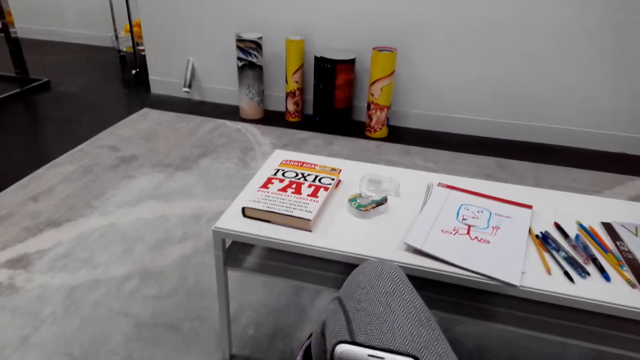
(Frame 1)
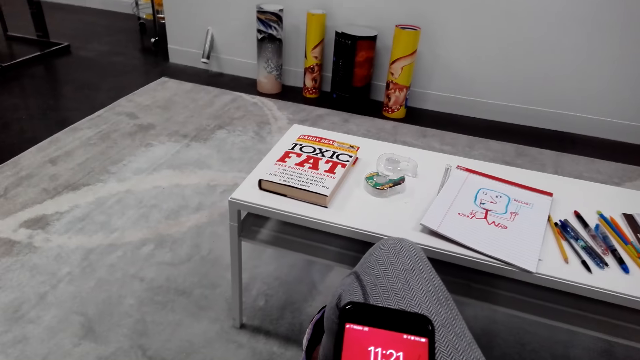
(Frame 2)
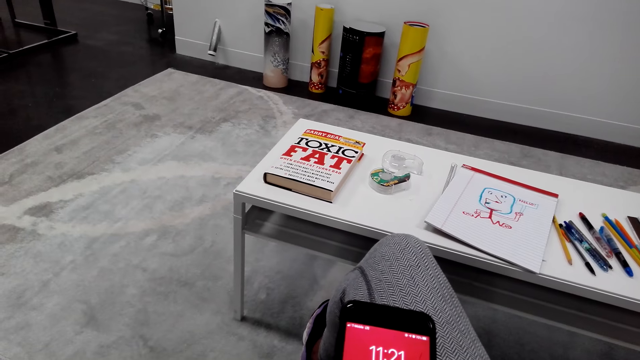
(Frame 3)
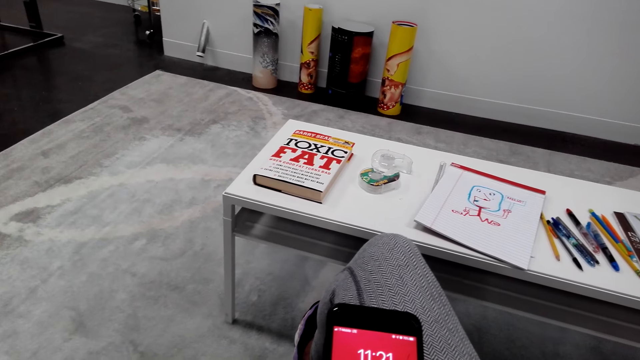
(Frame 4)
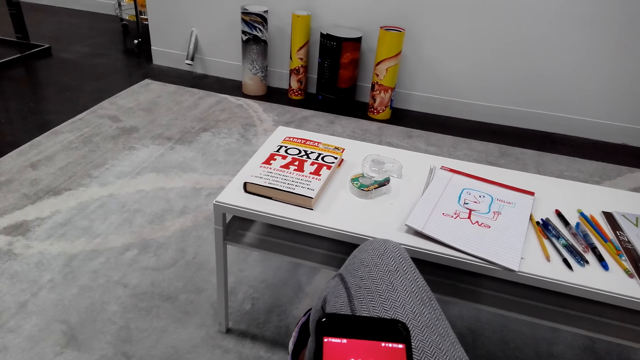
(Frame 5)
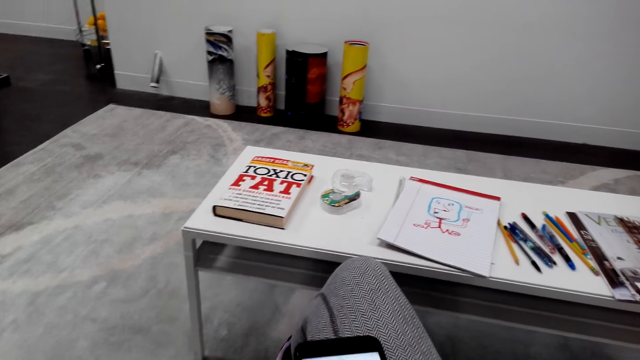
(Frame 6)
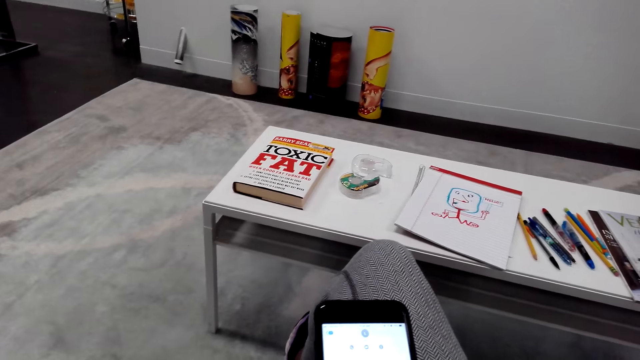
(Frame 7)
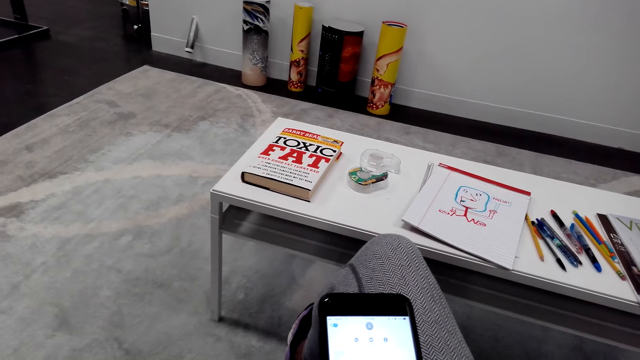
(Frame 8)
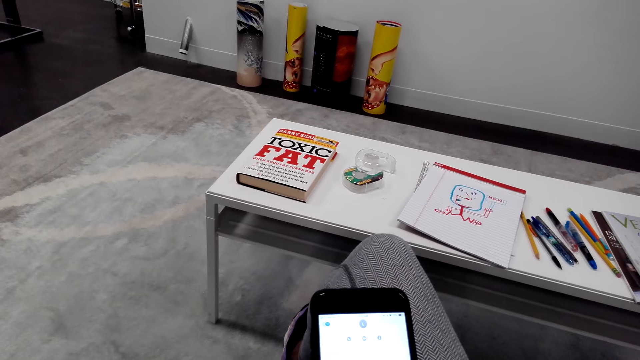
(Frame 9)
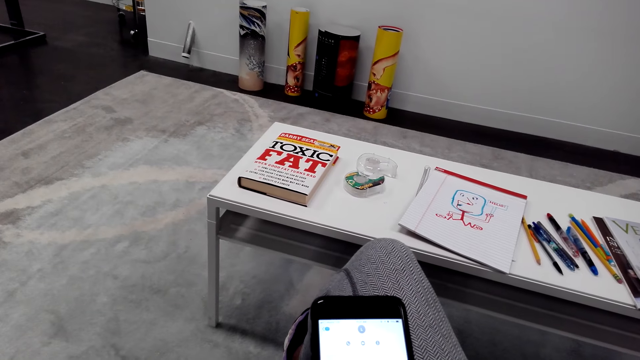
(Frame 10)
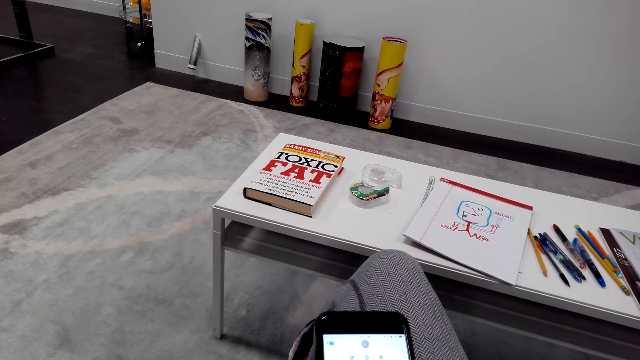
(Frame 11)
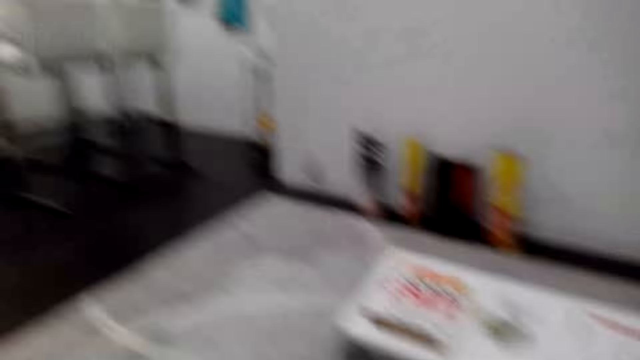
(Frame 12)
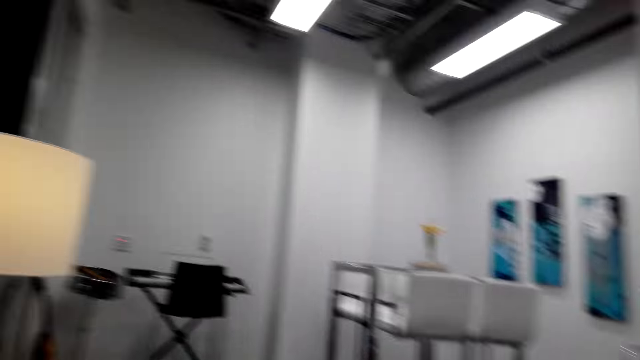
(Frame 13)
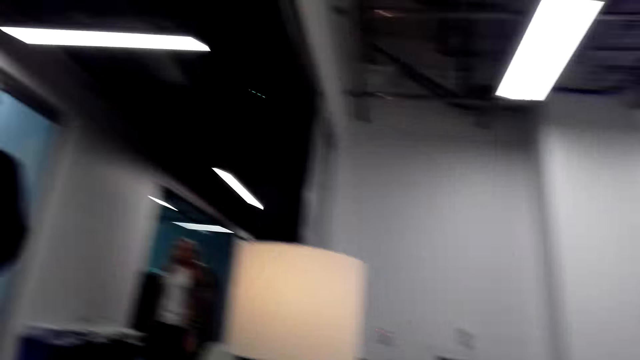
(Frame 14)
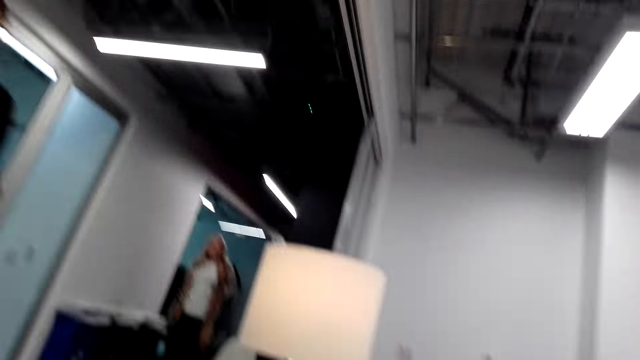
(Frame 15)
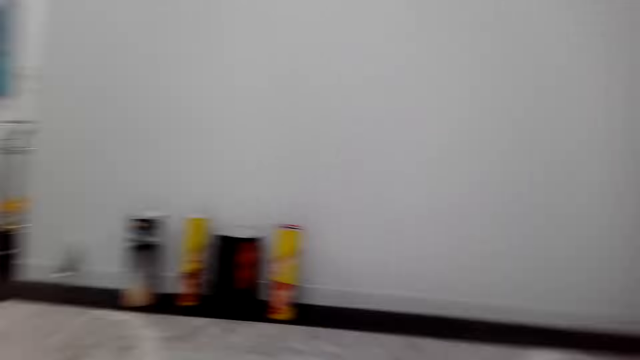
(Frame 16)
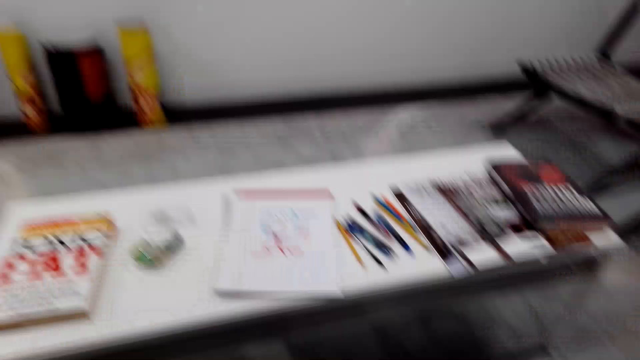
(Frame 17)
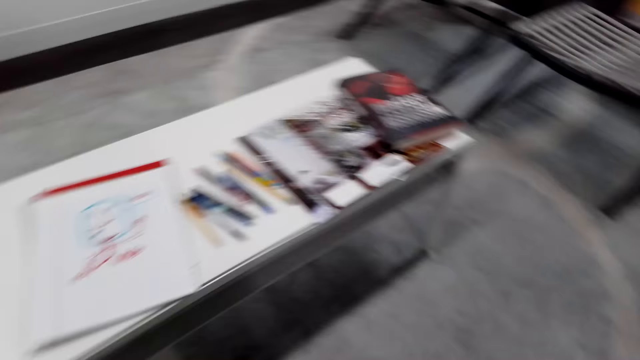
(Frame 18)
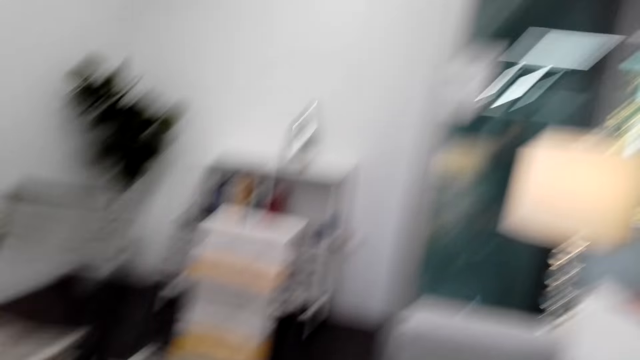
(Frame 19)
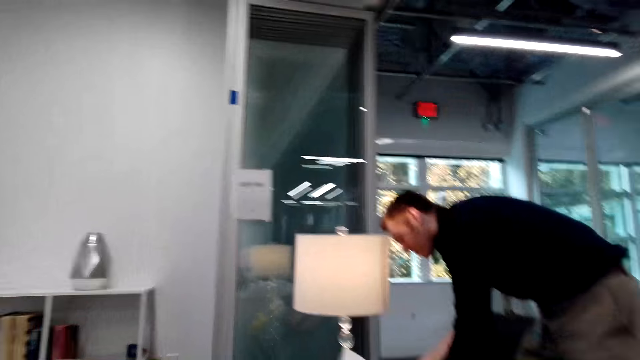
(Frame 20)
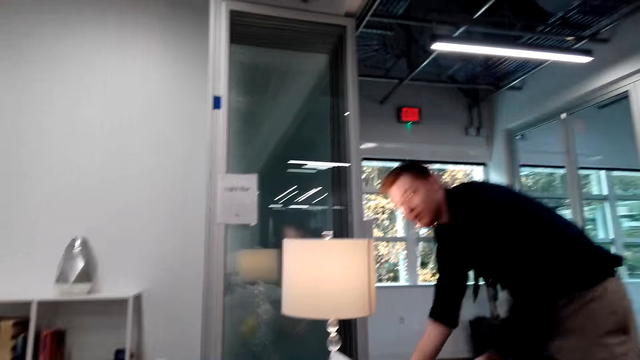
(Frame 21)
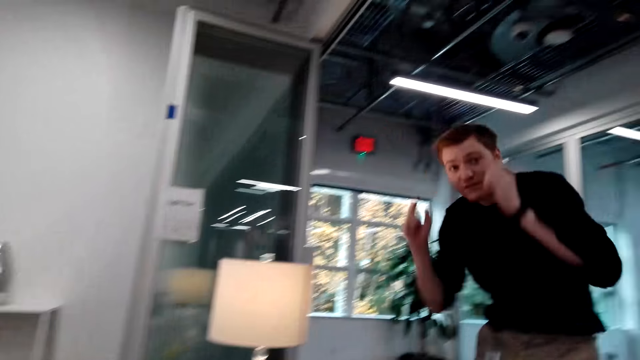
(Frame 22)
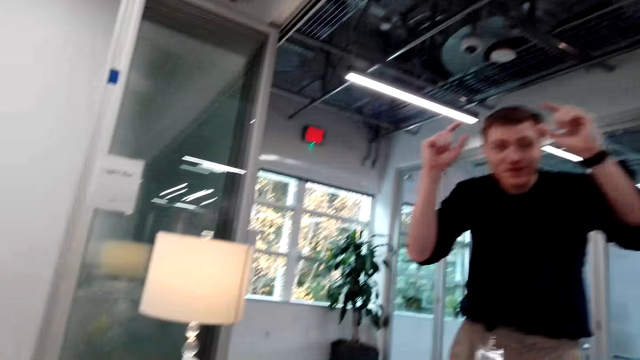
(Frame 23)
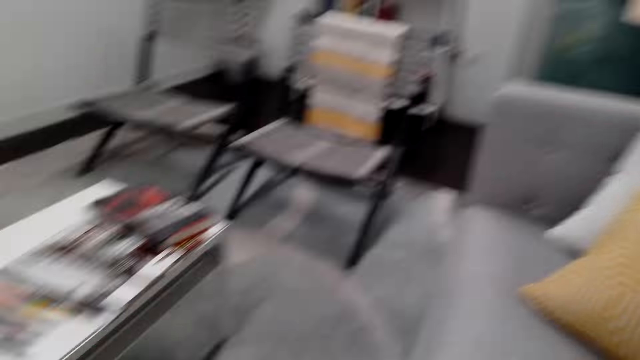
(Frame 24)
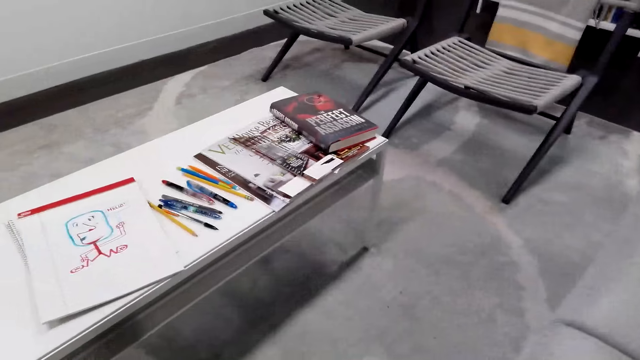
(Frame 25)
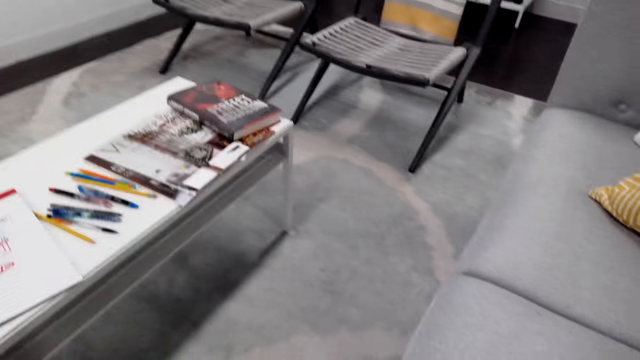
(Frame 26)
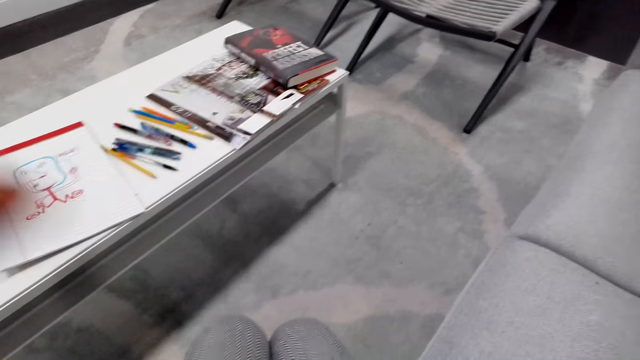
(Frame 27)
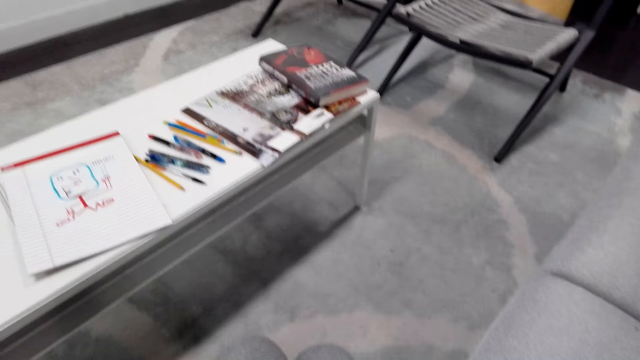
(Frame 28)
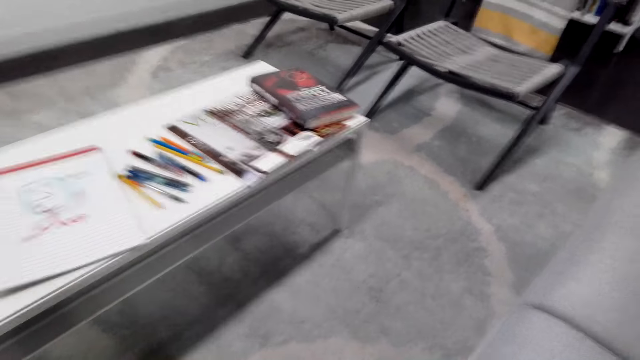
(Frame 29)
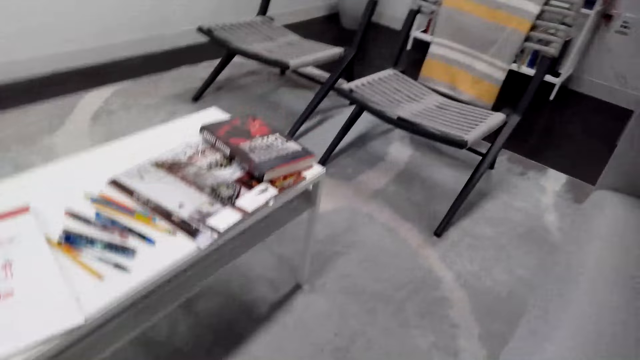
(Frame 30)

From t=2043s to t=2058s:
The camera wearer scrolls the phone. They scroll the phone. They look around the room. A man talks with the camera wearer. The man raises a hand. The camera wearer looks around the room.

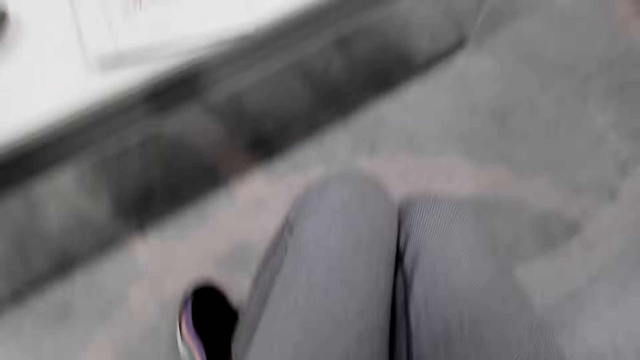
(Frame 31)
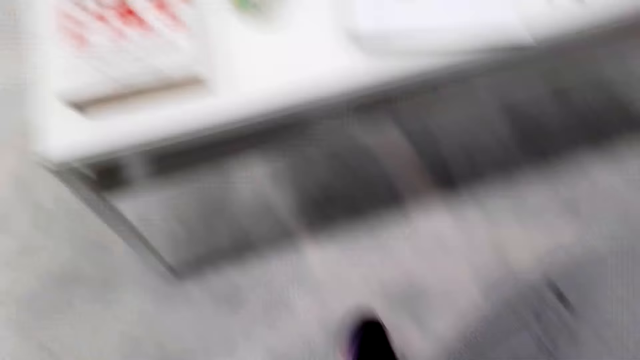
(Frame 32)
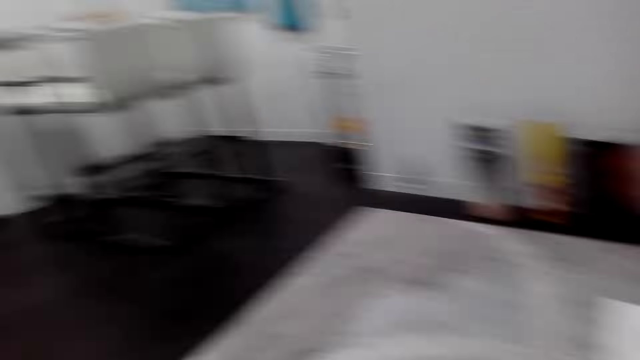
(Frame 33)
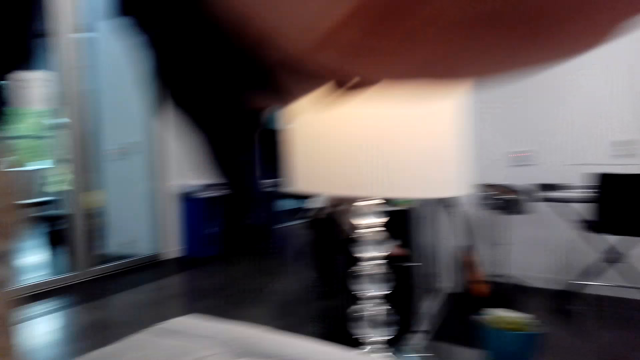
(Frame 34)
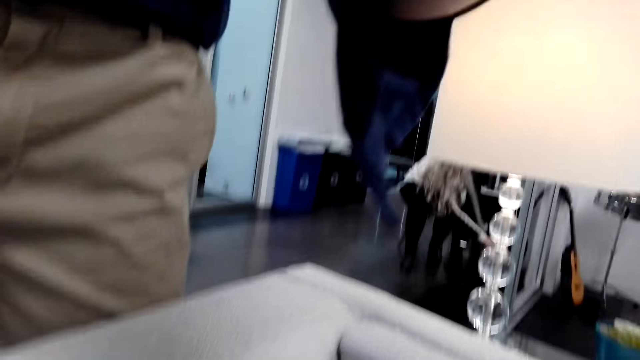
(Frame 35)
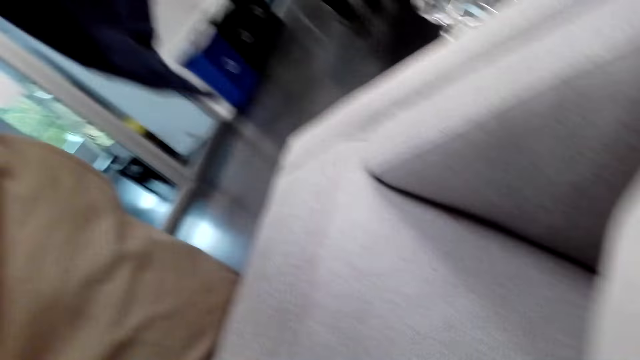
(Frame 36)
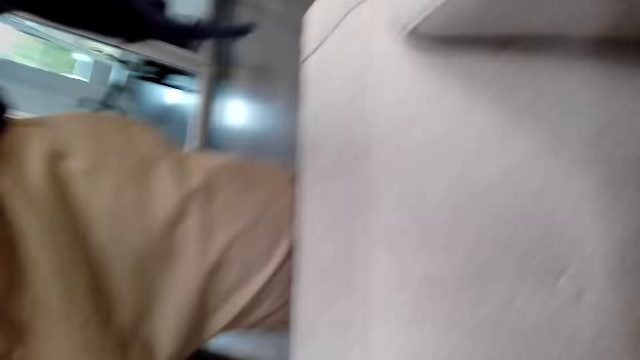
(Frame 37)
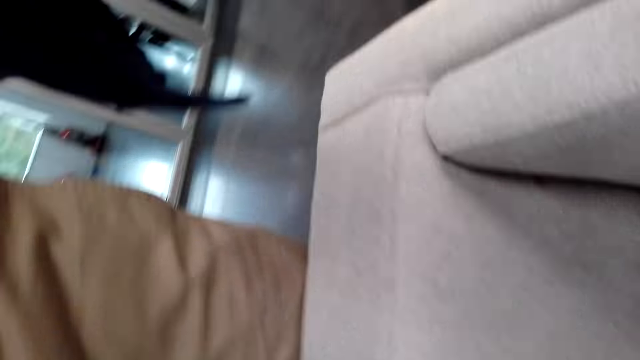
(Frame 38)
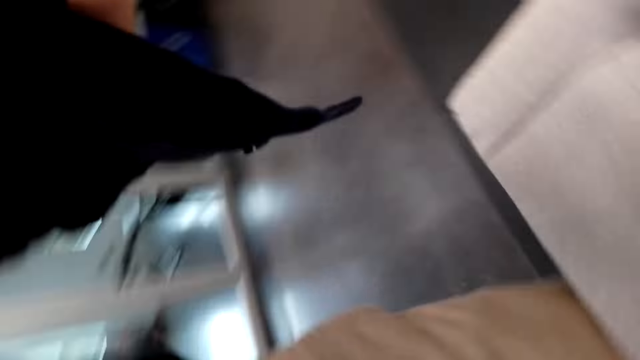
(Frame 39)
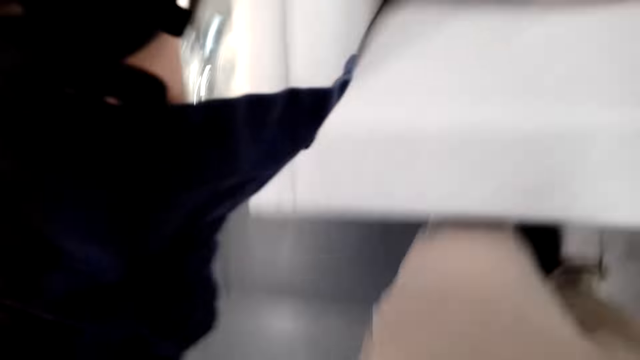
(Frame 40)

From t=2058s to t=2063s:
The camera wearer picks up the camera.
